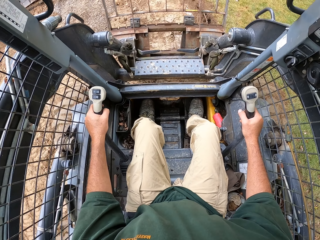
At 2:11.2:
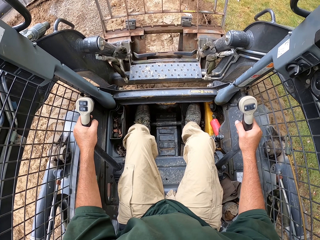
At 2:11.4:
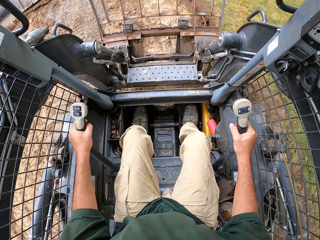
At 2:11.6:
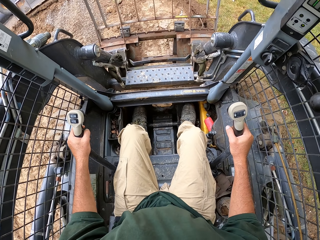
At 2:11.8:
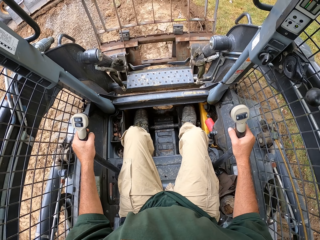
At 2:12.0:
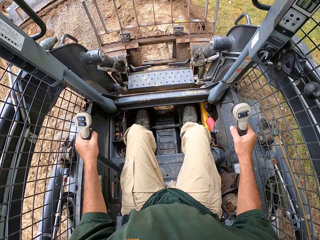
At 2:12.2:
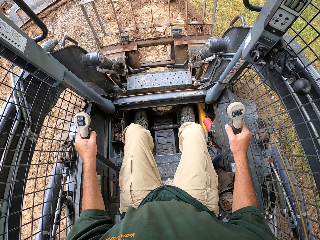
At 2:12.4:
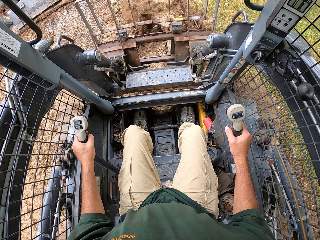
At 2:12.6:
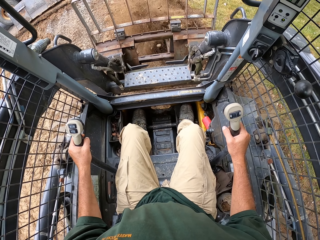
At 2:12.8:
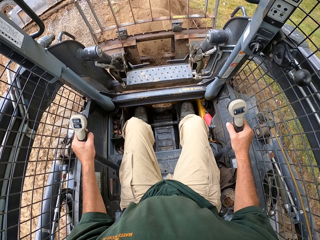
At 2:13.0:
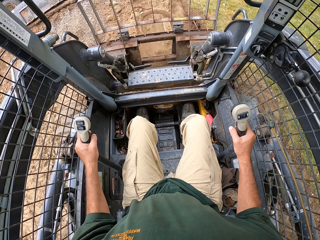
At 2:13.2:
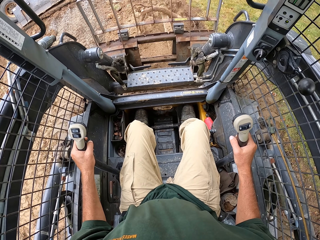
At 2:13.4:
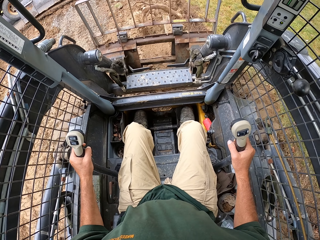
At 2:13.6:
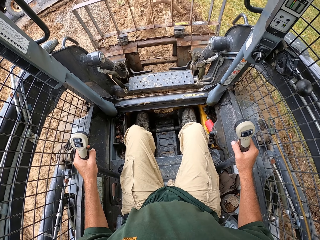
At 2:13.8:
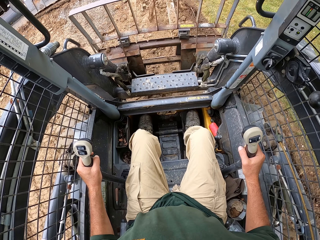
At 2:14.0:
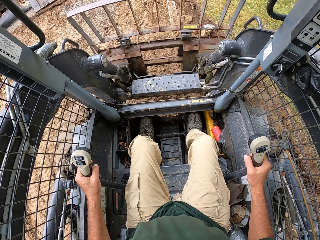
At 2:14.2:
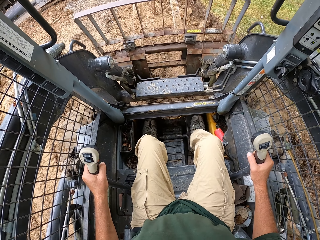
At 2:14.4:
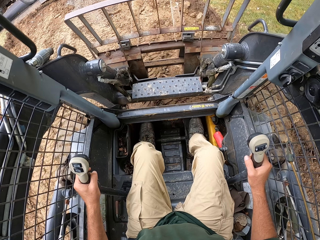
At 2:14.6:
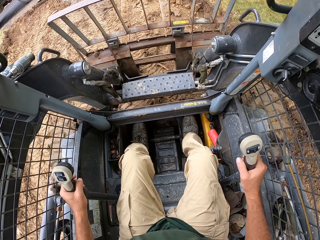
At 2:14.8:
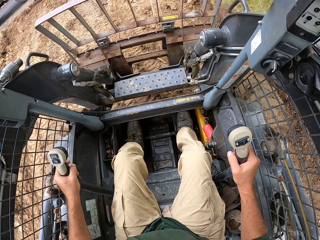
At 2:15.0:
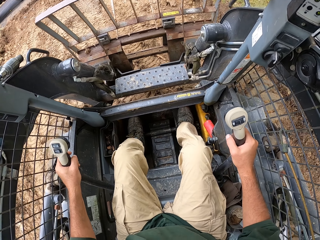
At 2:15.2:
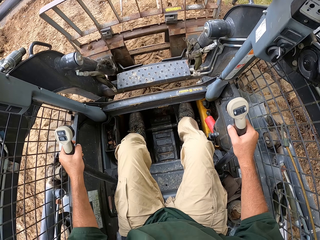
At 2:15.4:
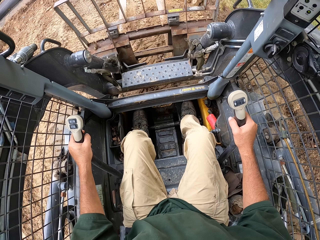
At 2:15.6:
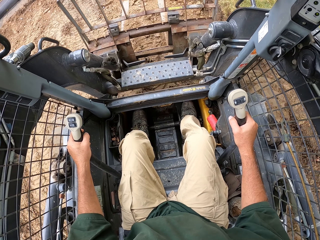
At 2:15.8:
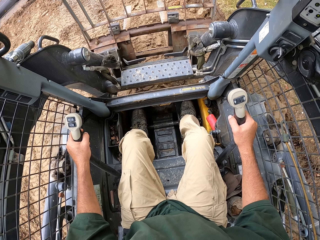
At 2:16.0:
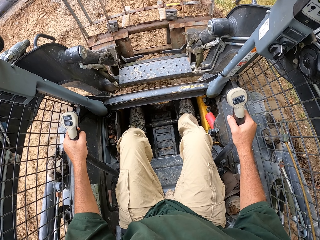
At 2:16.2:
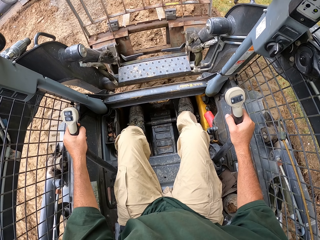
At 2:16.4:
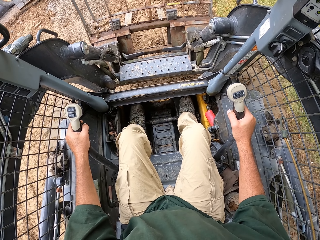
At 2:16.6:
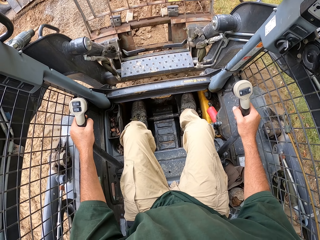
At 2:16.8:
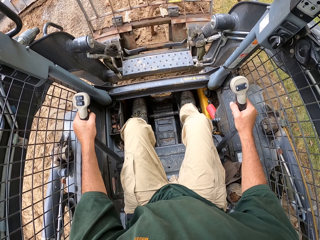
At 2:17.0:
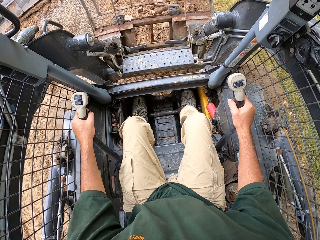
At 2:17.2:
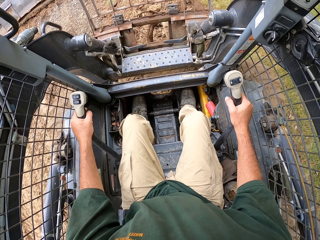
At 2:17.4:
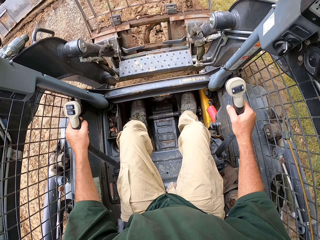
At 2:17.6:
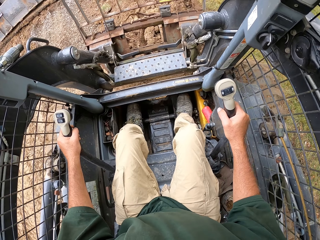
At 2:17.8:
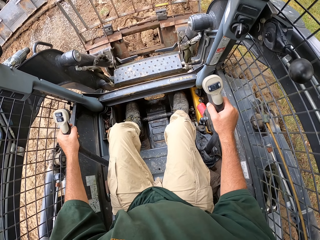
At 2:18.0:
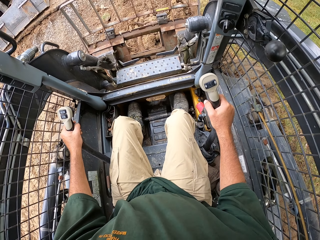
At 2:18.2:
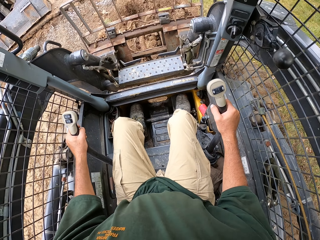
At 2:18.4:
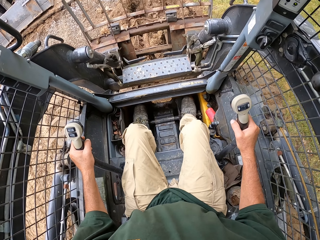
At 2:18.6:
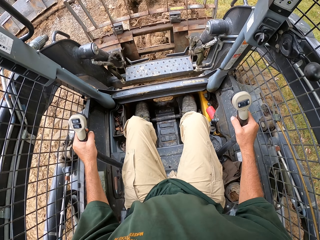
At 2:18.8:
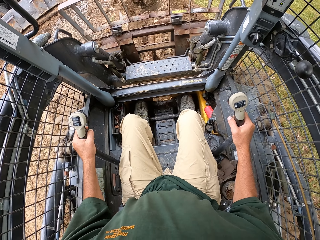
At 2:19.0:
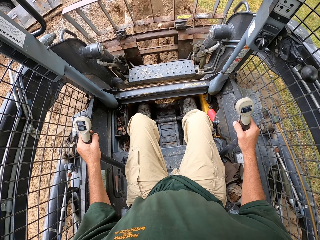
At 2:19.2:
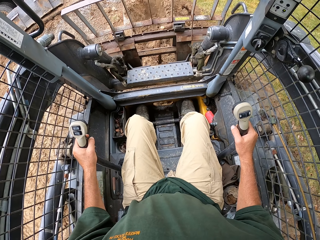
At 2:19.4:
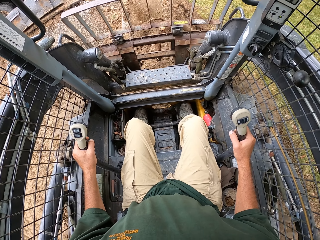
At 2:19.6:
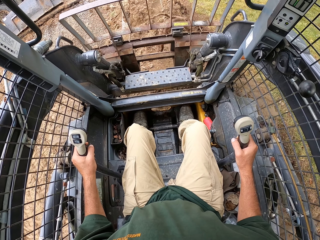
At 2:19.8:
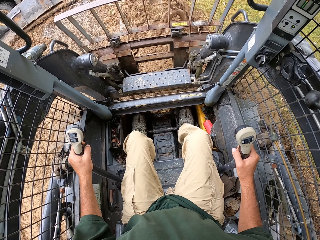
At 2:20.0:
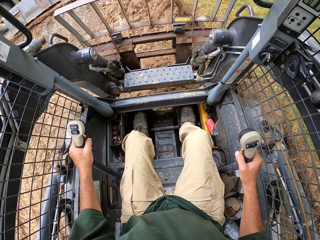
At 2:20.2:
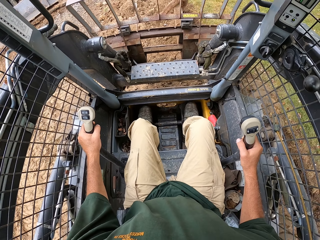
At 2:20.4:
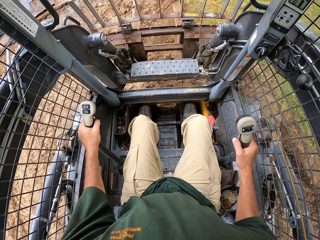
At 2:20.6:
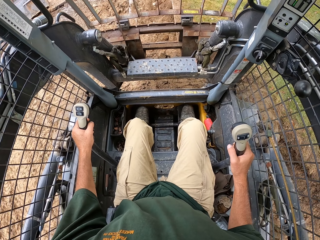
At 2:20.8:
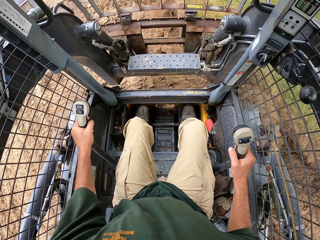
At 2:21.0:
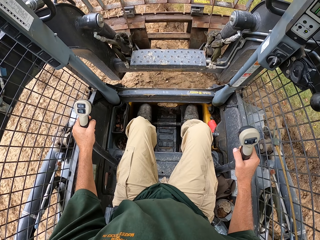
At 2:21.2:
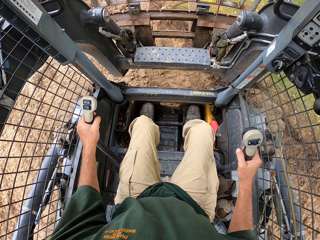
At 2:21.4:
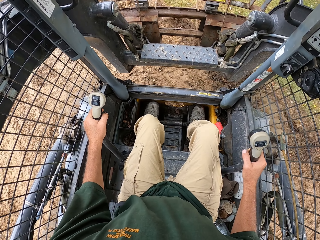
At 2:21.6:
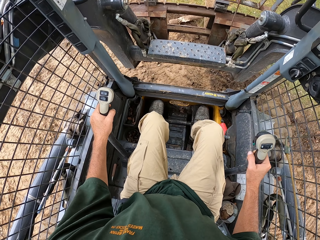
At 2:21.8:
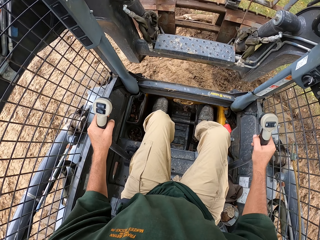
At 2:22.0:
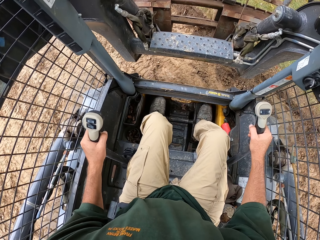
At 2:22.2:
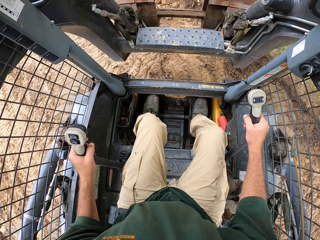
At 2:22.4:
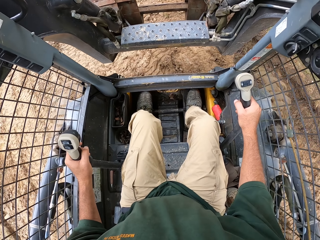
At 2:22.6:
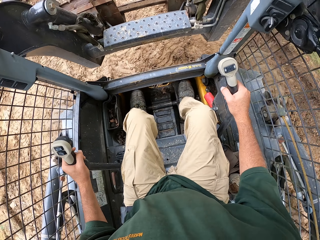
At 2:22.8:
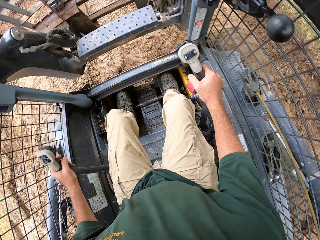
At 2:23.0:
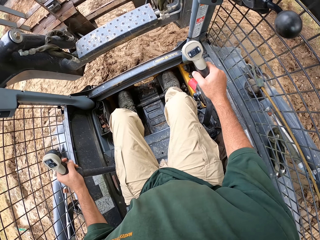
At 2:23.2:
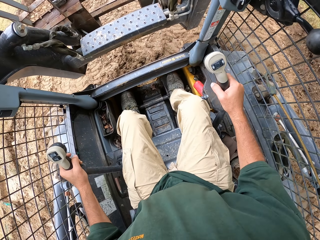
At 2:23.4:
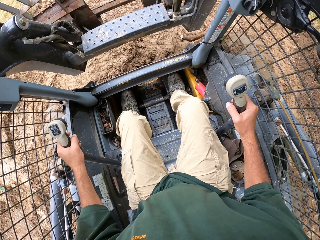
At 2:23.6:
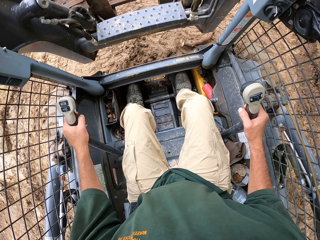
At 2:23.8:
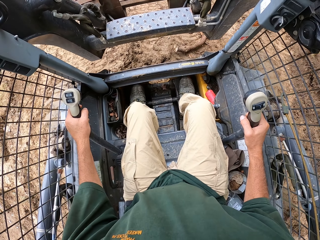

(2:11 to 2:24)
The camera wearer scoops metal using a forklift. They reverse the forklift.

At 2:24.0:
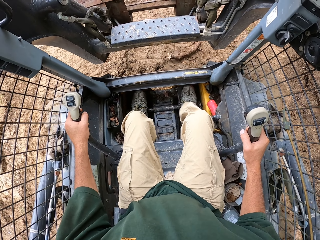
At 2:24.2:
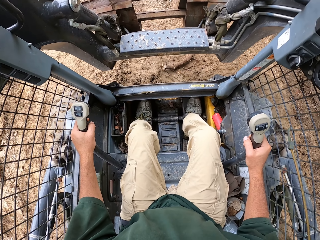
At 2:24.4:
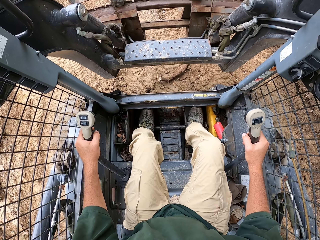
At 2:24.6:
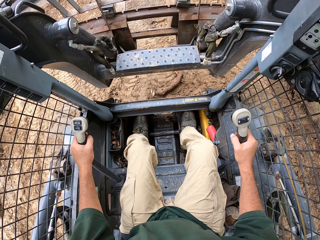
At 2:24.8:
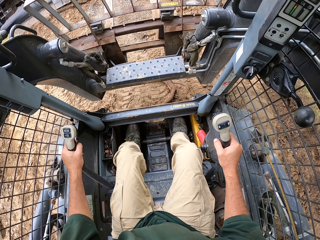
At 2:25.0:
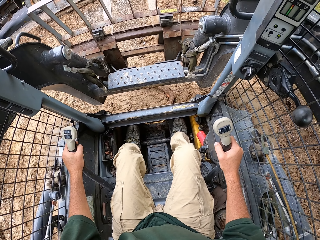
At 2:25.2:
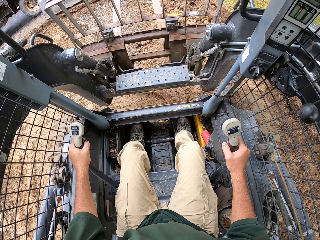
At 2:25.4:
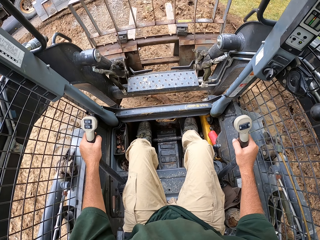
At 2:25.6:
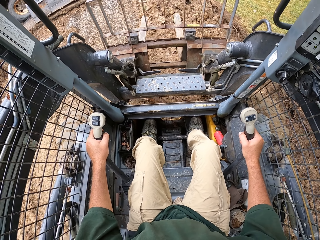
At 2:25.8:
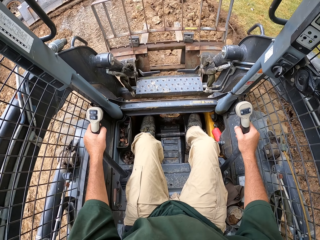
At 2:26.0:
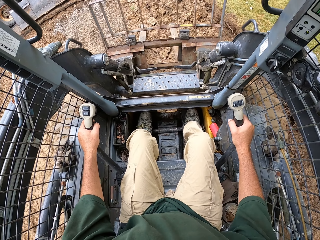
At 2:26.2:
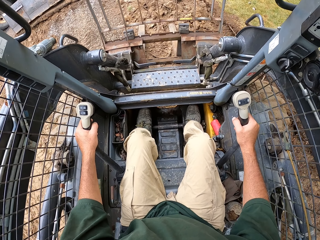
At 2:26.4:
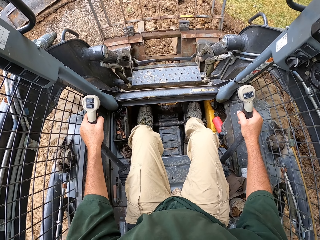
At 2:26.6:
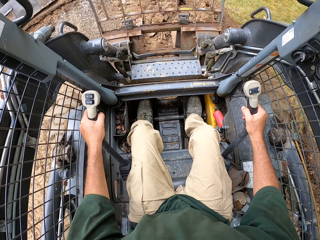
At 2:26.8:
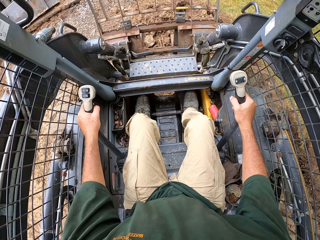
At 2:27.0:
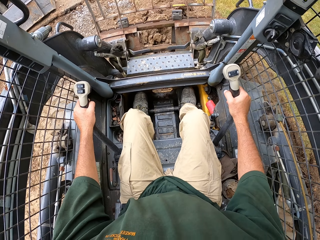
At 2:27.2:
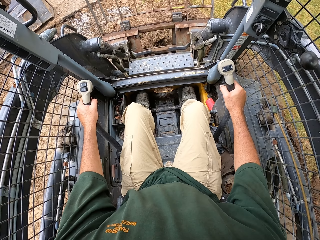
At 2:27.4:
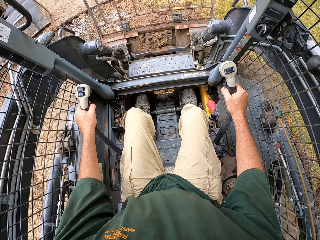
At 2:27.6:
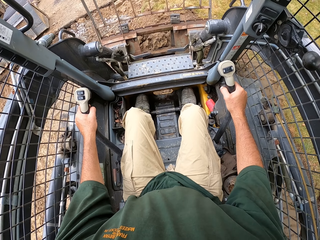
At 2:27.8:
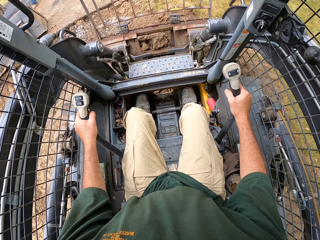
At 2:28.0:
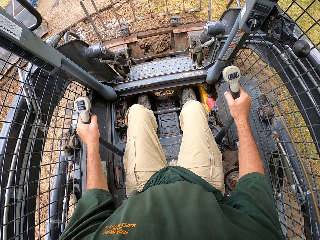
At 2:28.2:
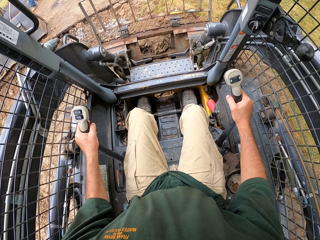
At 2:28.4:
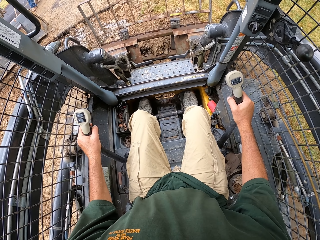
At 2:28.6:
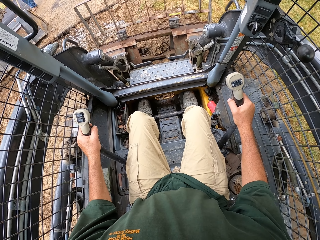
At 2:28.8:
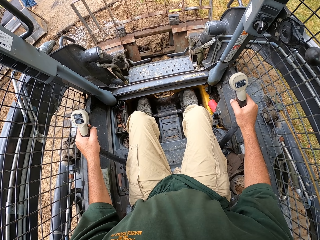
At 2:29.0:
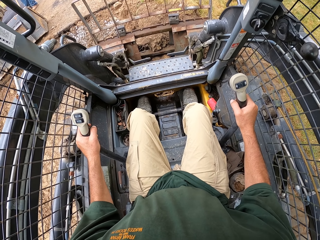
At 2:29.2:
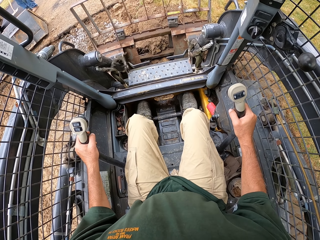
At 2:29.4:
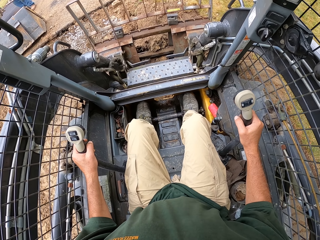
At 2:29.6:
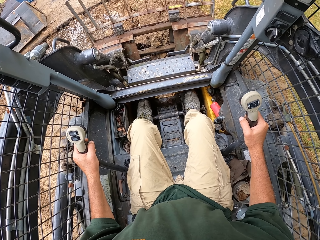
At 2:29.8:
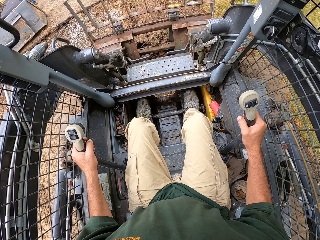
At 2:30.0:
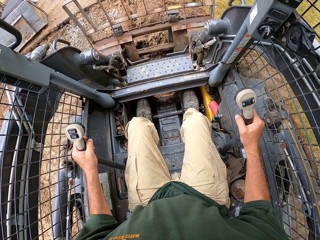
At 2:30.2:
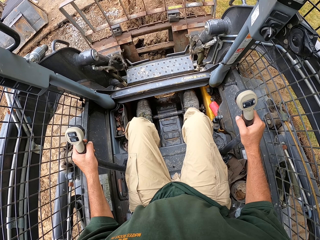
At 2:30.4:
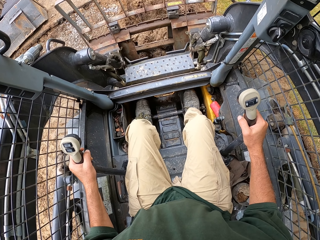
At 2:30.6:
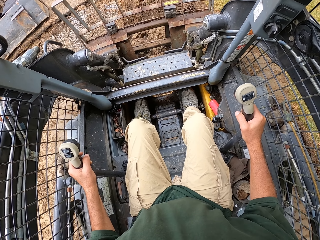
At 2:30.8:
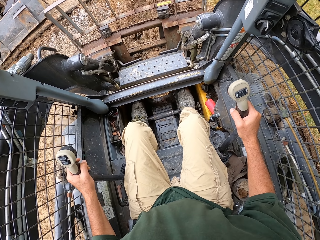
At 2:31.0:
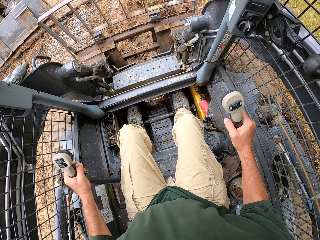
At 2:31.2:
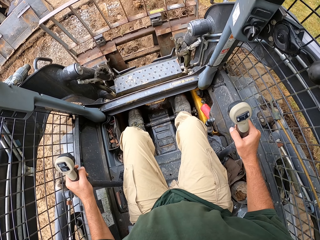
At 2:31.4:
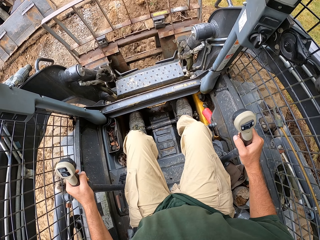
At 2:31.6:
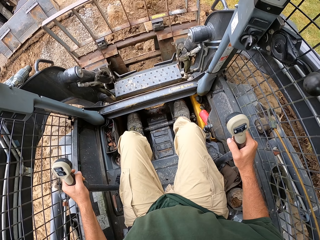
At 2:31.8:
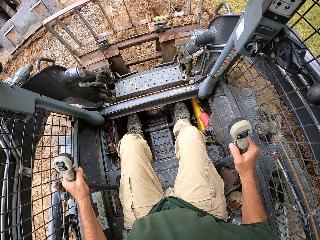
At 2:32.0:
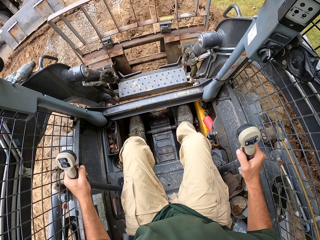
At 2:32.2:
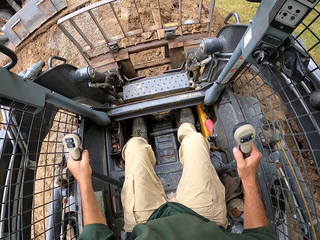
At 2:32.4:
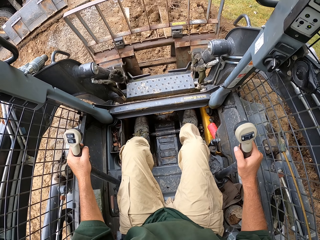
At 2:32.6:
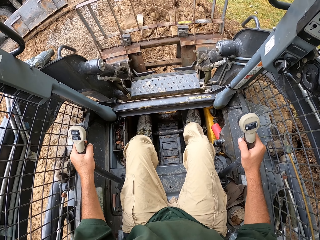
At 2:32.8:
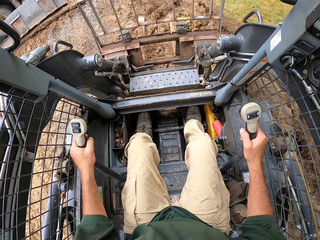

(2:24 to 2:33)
The camera wearer scoops soil. They dig in the sand with the tractor. They reverse a forklift.
